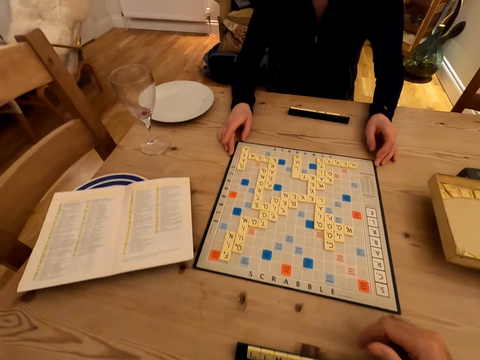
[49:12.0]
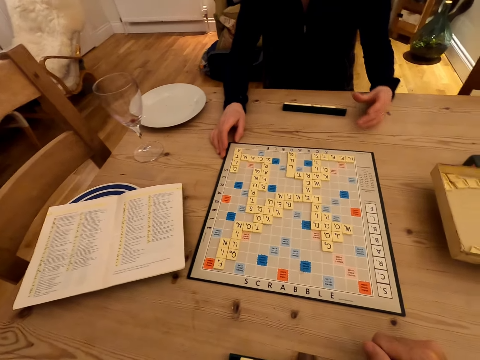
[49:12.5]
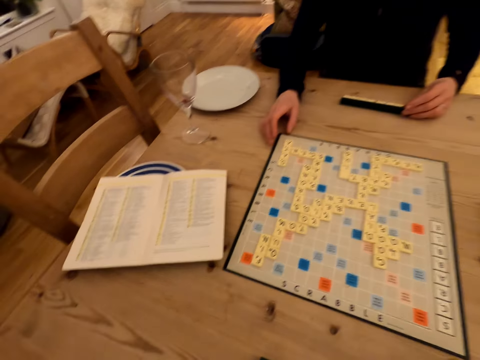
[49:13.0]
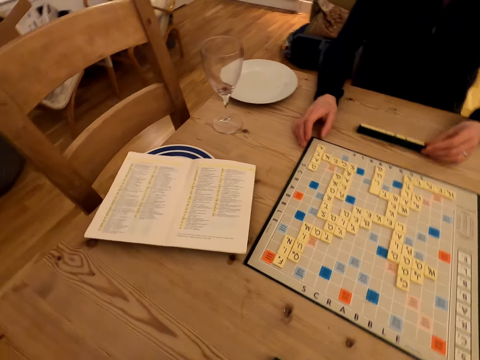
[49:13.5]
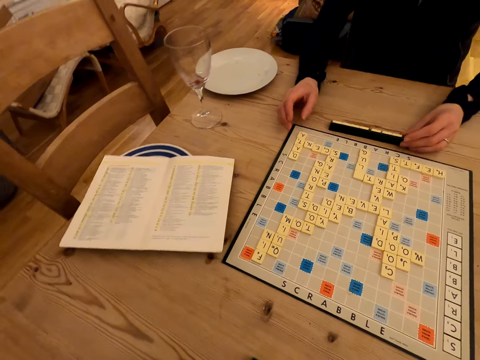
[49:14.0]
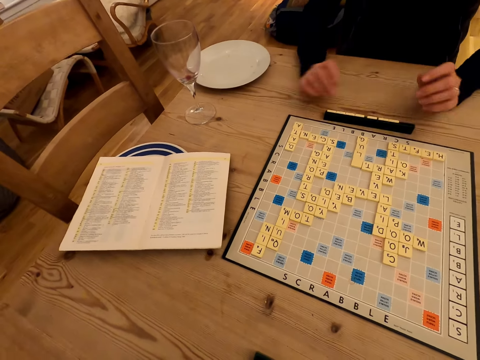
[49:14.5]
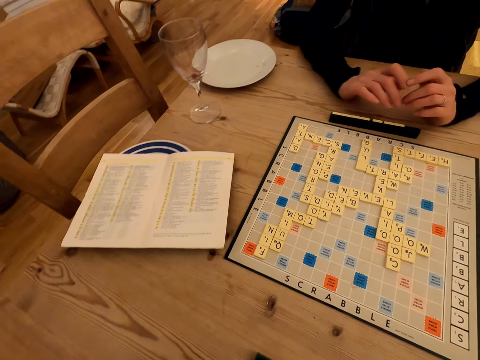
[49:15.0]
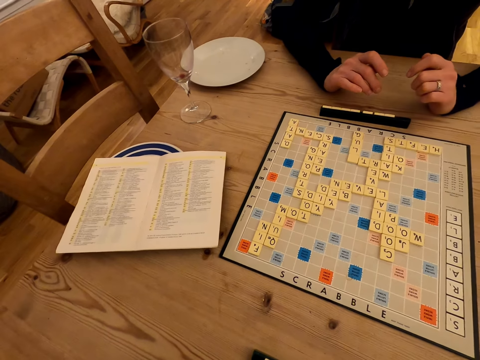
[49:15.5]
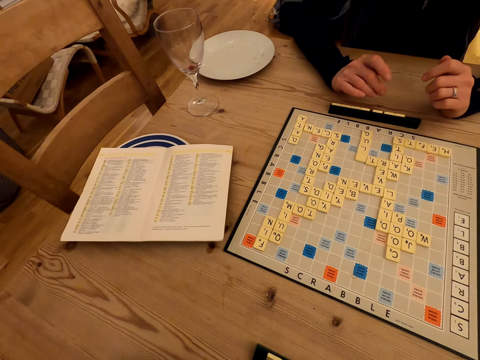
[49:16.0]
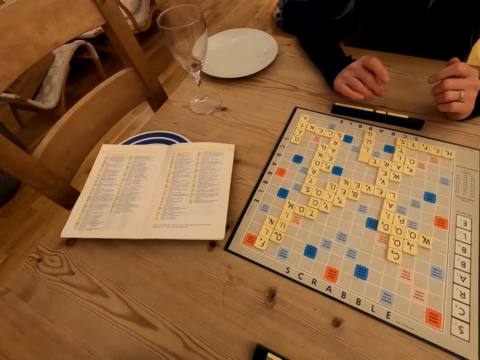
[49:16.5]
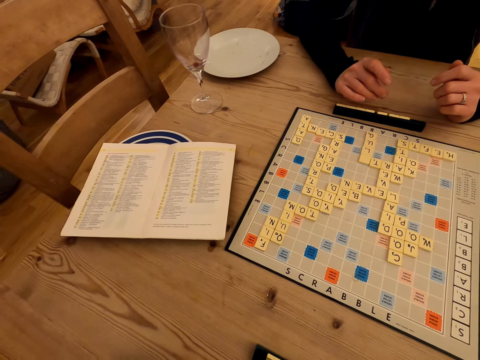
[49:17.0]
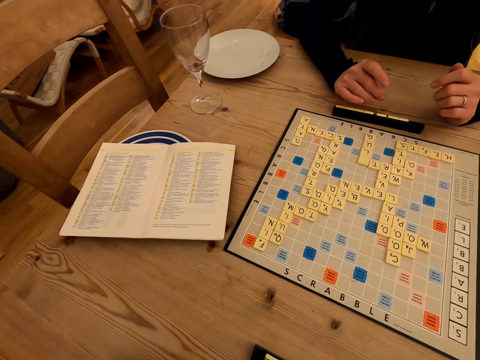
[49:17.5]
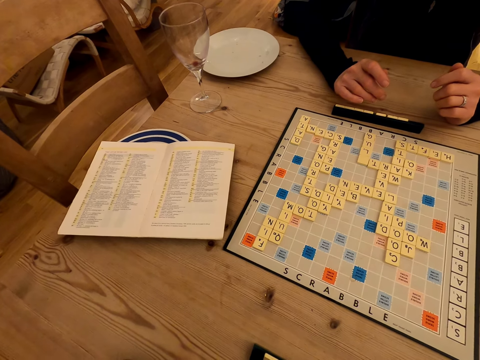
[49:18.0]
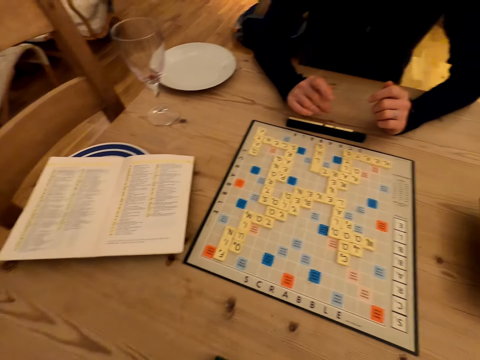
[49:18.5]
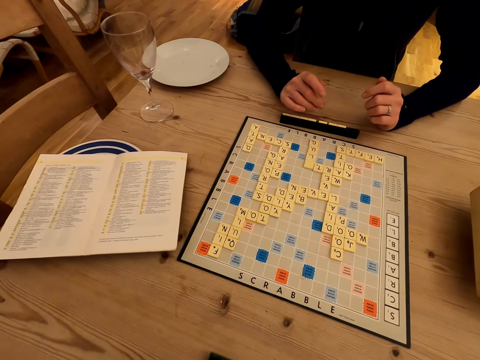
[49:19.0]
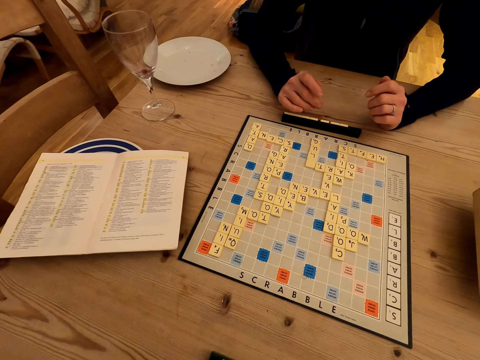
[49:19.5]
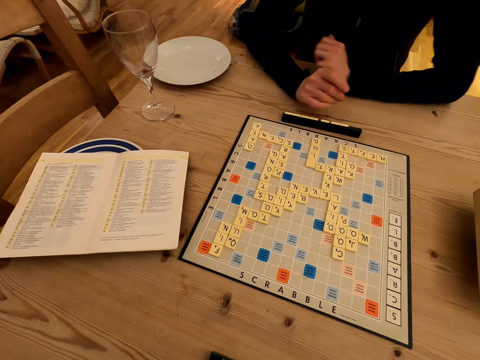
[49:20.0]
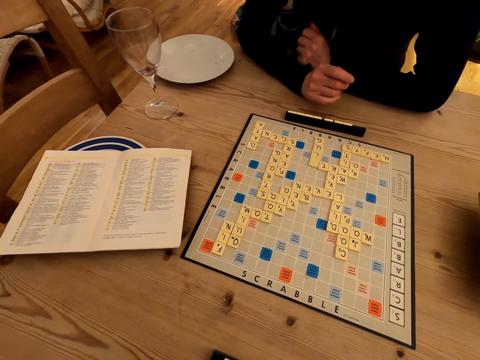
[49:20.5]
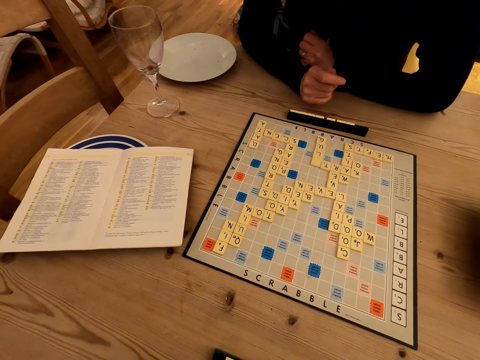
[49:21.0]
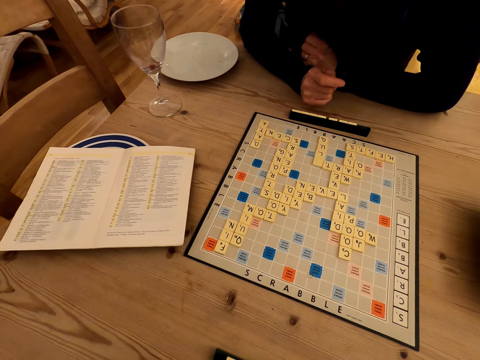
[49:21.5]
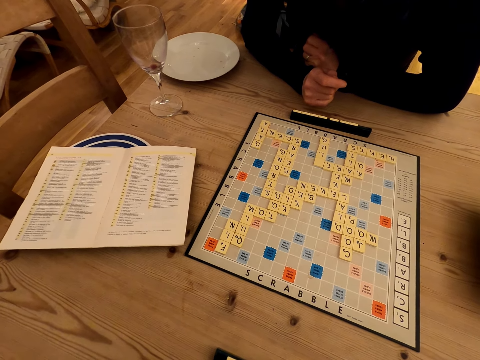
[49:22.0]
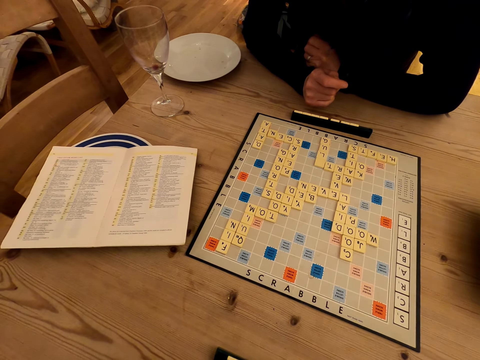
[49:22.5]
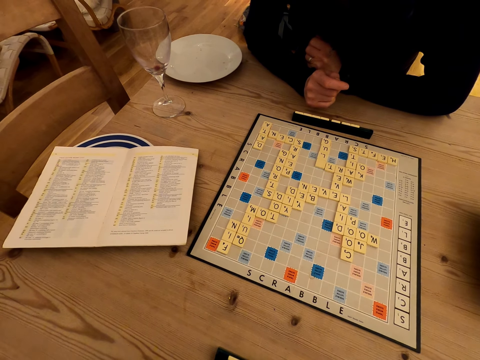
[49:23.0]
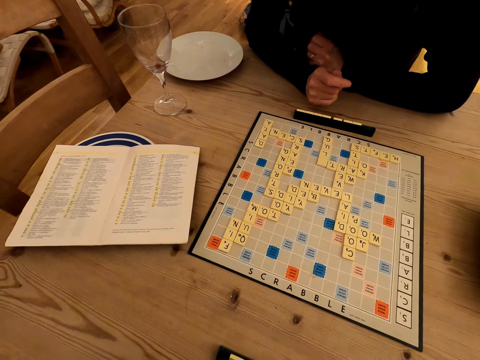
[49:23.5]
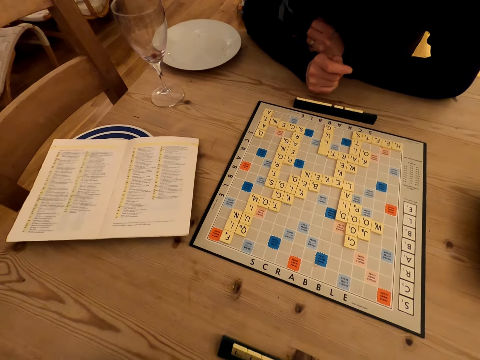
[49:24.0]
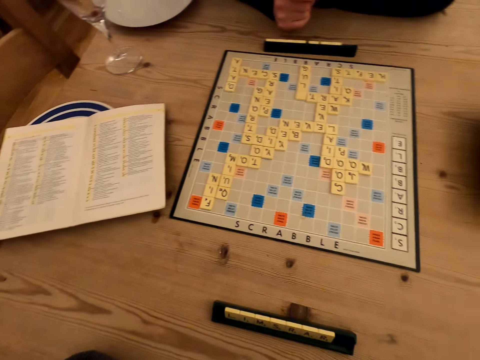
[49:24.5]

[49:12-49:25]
The woman moves the scrabble rack closer to the scrabble board.

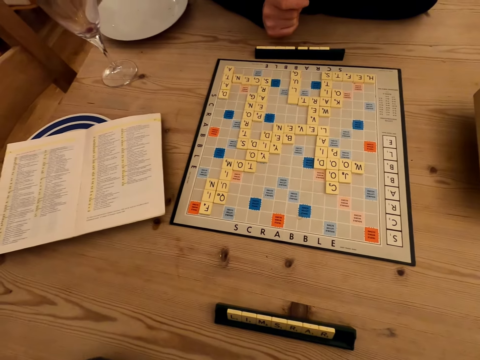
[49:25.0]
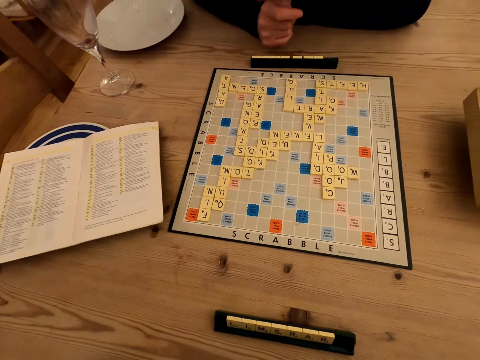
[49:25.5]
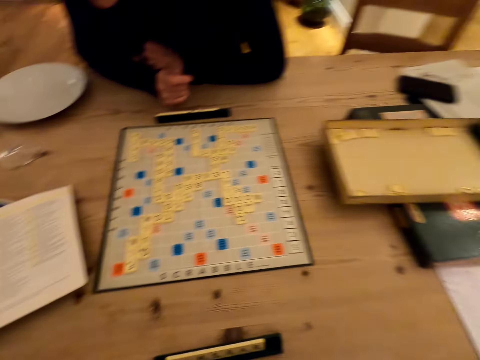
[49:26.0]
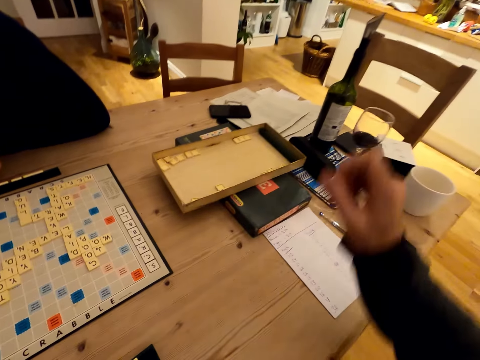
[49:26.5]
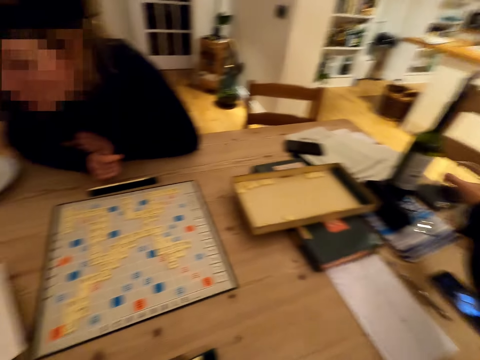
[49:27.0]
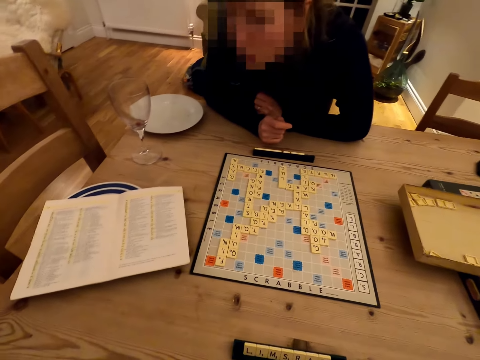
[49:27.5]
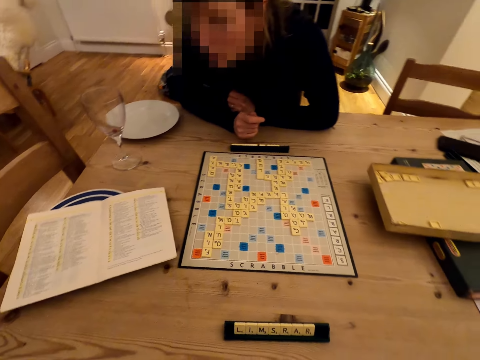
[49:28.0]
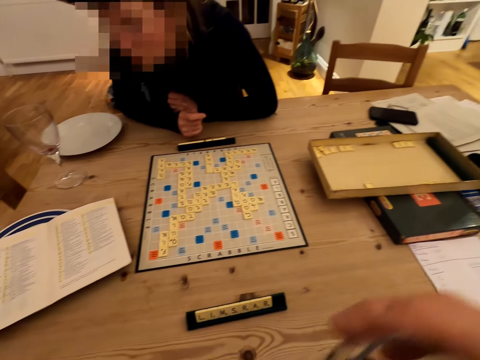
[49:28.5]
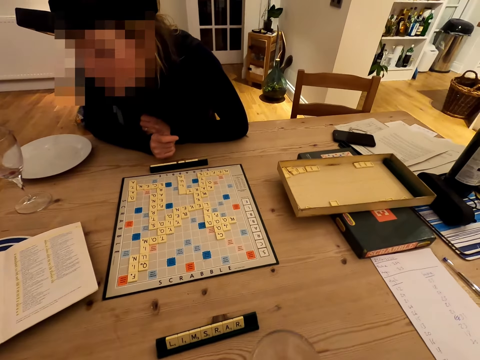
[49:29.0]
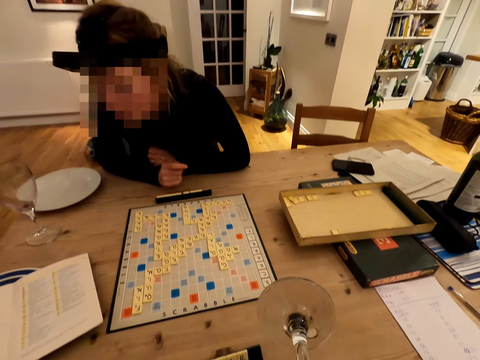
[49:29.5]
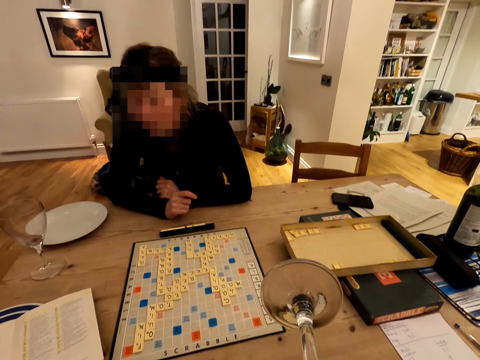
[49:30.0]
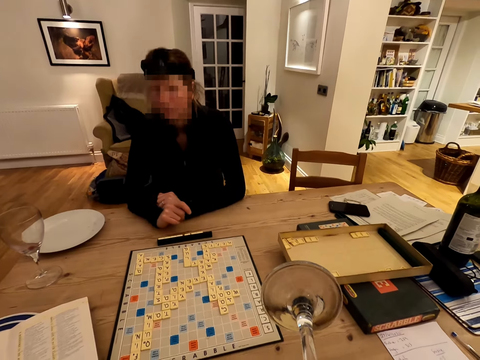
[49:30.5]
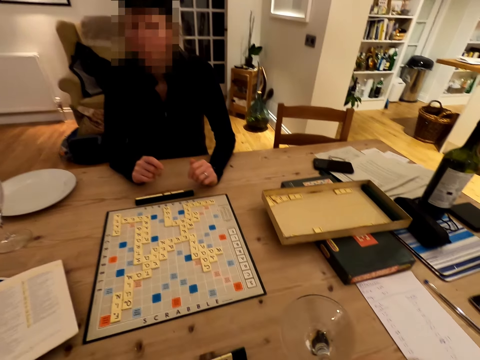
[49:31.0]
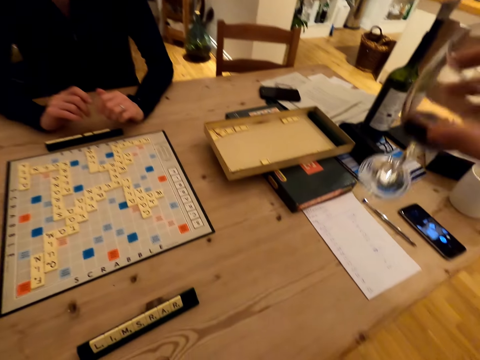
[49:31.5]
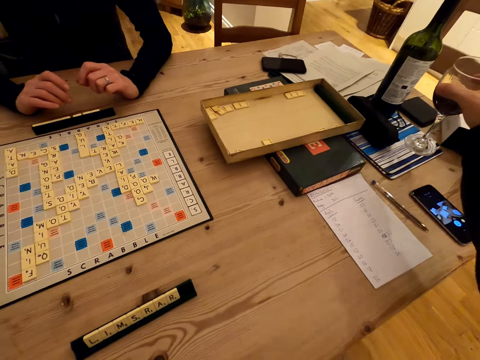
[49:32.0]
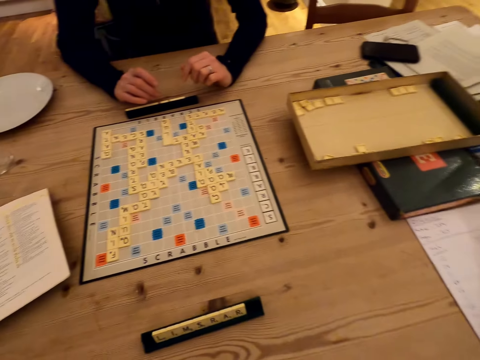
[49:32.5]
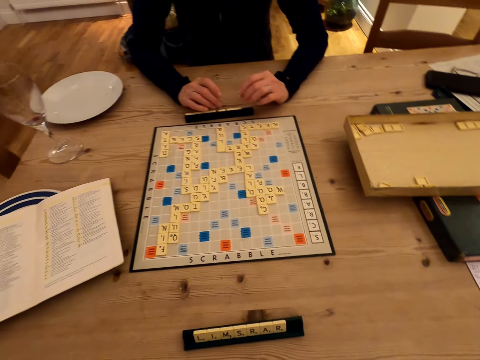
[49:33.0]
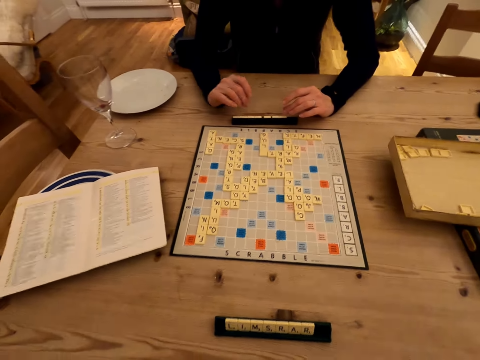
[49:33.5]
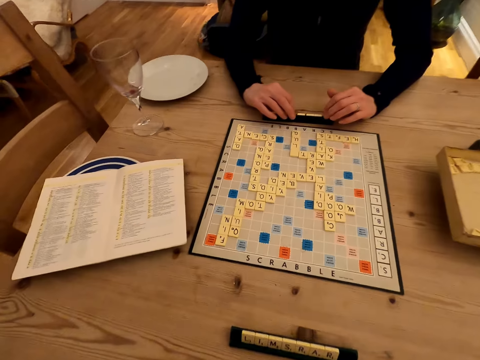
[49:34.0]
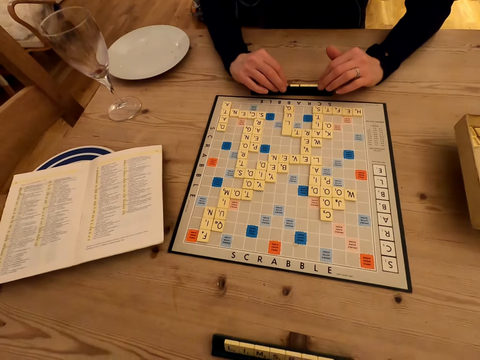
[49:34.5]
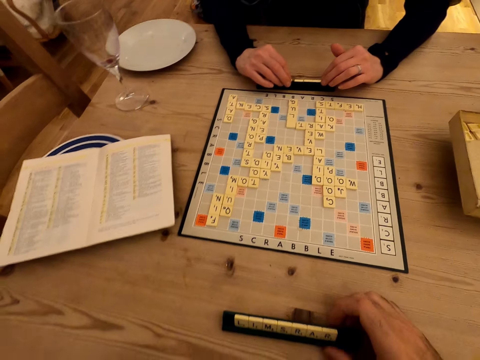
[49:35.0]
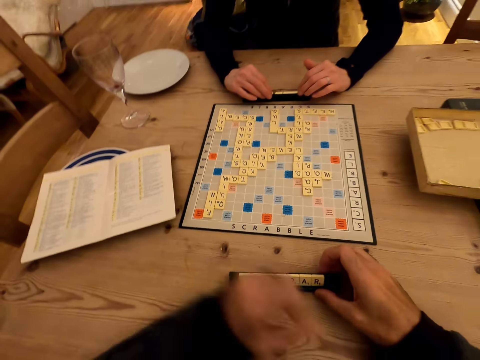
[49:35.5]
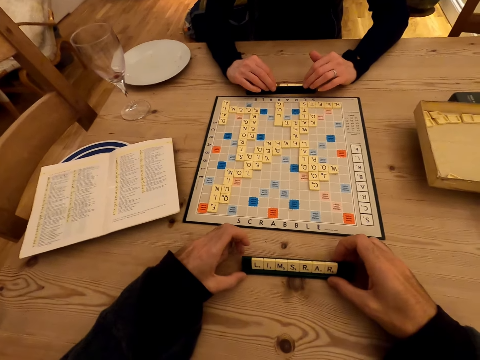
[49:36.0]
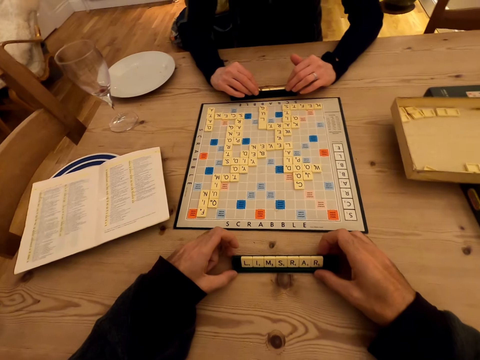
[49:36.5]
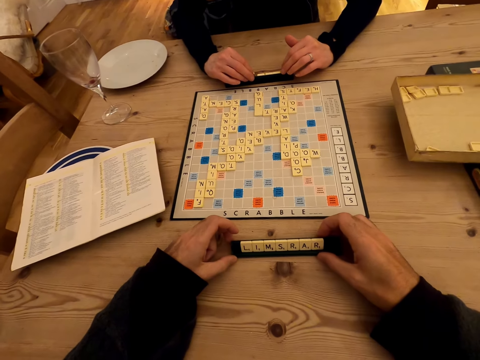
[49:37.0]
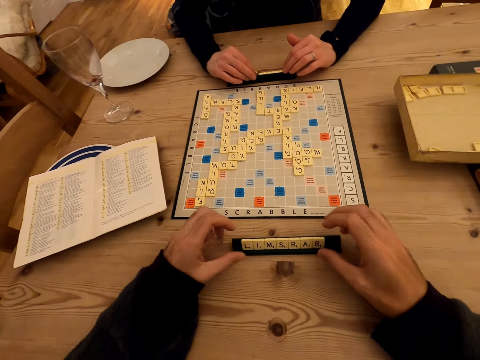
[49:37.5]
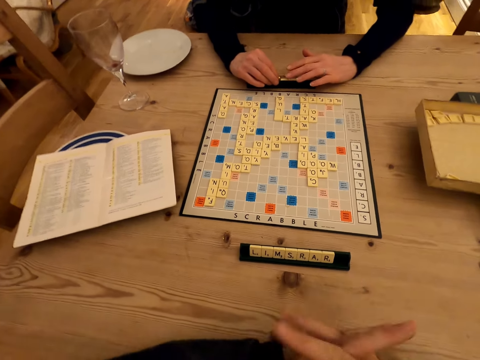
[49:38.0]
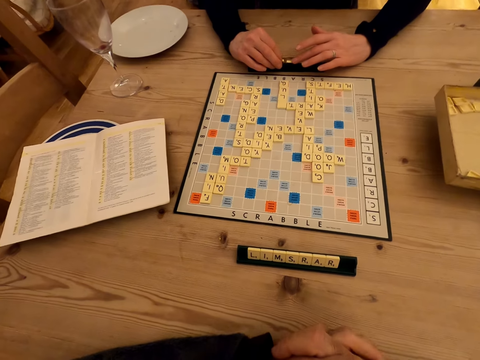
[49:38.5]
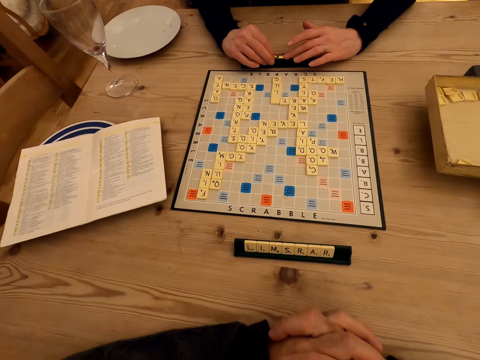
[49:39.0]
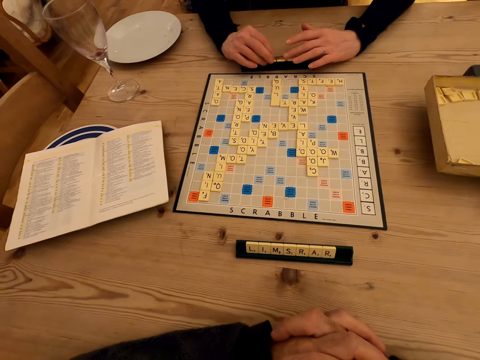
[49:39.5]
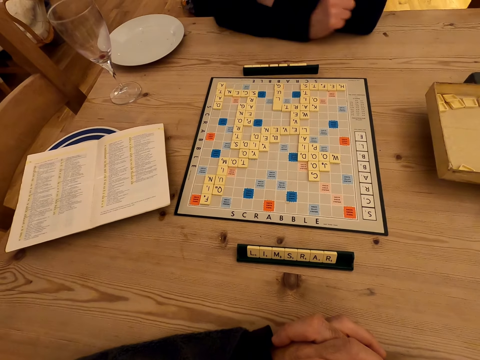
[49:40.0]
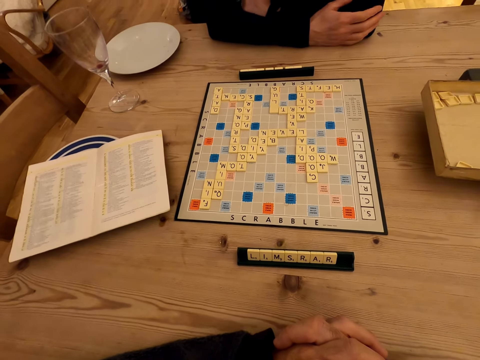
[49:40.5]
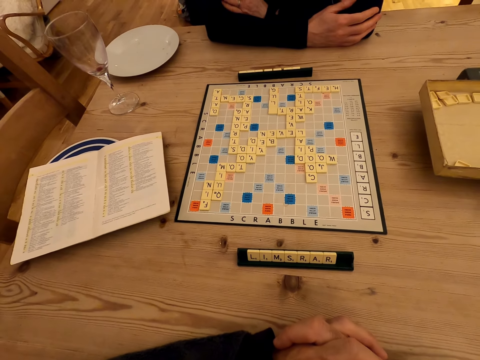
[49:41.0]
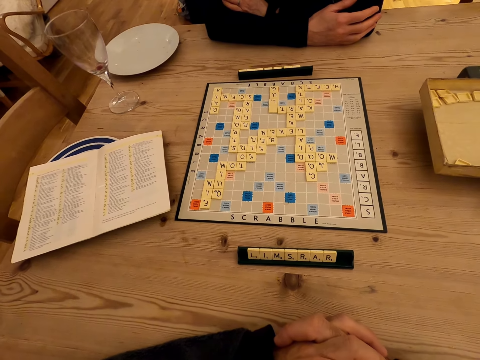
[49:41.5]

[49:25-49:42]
The camera wearer picks a glass of wine from the table. They drink wine. They put the glass of wine on the table. They move the scrabble rack closer to the scrabble board. They fold fingers. They touch the scrabble rack.
